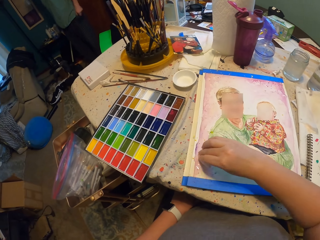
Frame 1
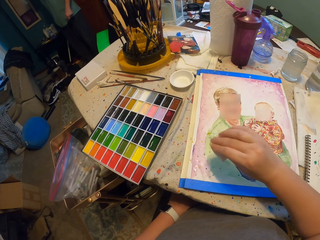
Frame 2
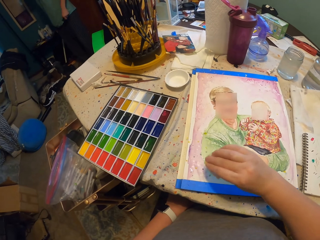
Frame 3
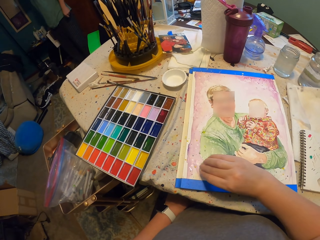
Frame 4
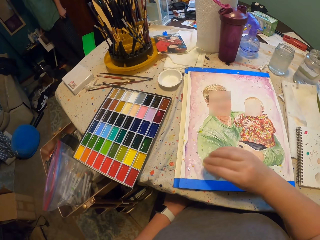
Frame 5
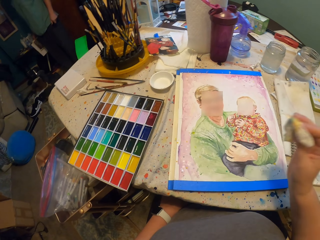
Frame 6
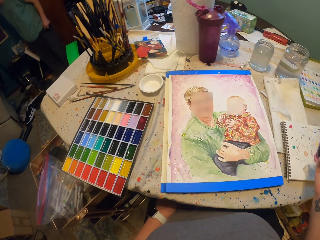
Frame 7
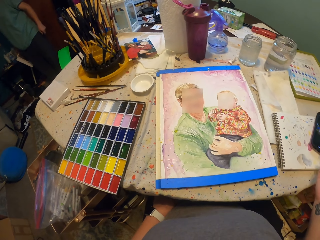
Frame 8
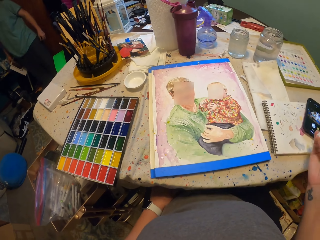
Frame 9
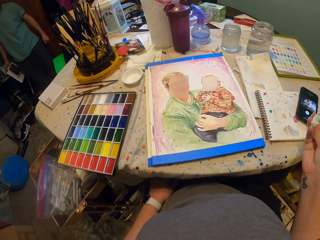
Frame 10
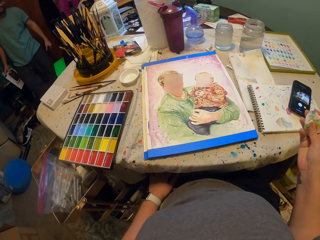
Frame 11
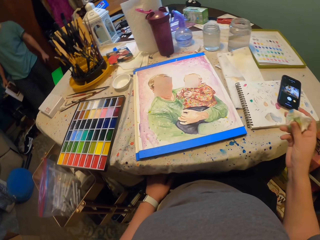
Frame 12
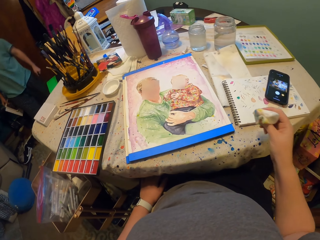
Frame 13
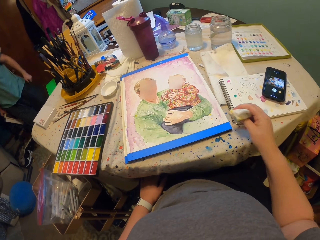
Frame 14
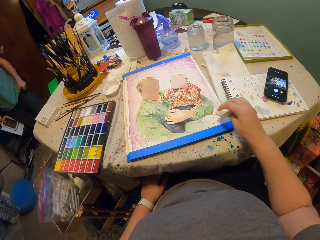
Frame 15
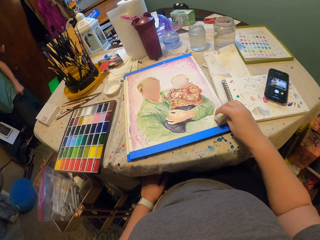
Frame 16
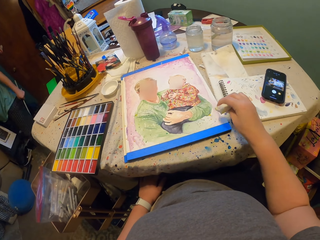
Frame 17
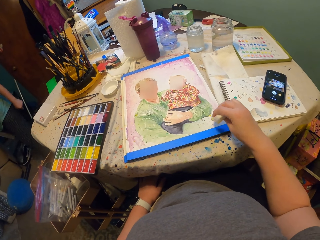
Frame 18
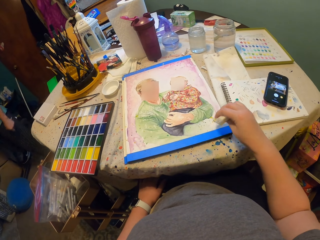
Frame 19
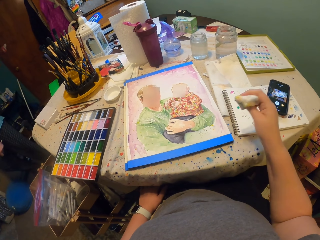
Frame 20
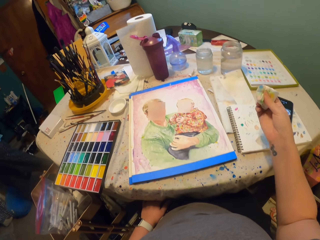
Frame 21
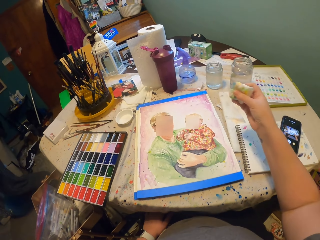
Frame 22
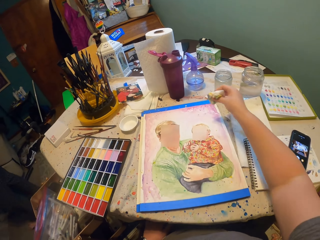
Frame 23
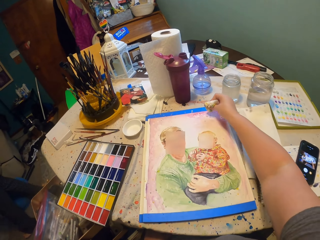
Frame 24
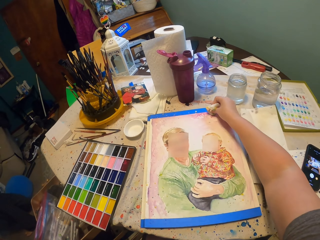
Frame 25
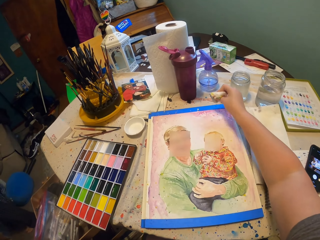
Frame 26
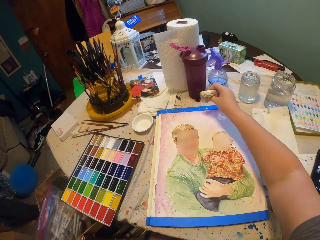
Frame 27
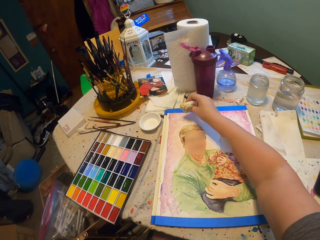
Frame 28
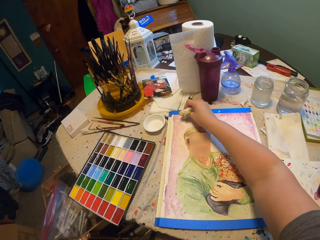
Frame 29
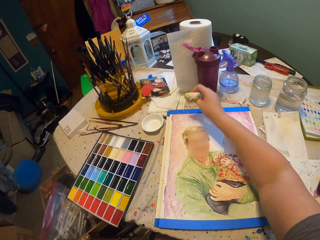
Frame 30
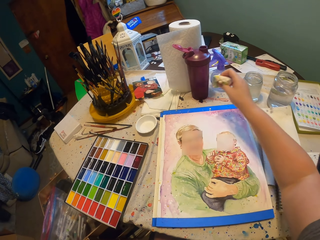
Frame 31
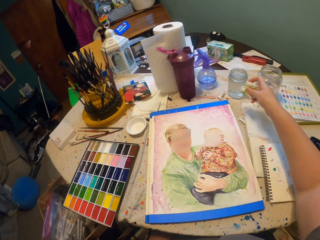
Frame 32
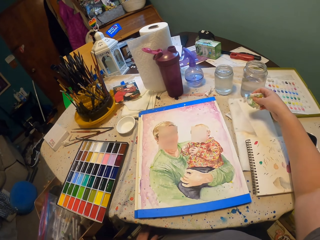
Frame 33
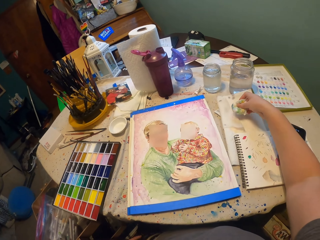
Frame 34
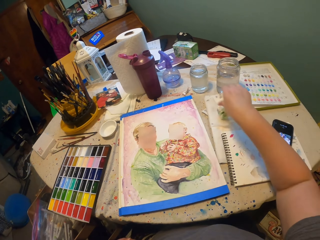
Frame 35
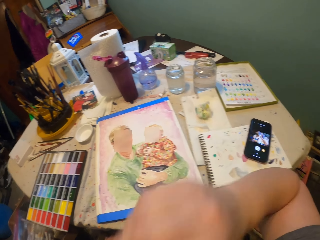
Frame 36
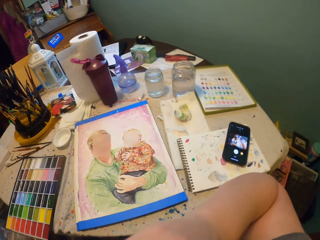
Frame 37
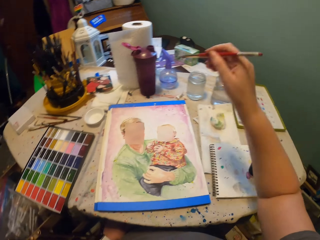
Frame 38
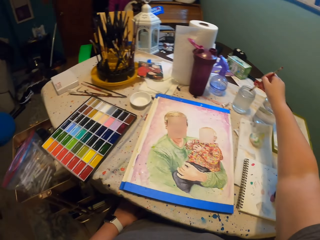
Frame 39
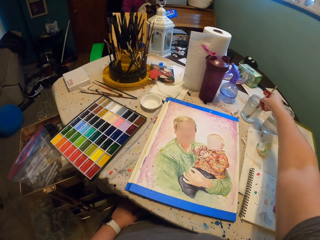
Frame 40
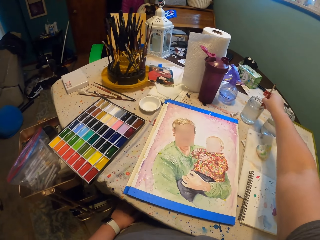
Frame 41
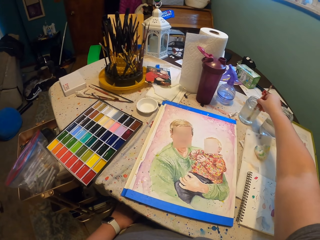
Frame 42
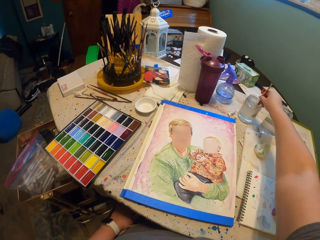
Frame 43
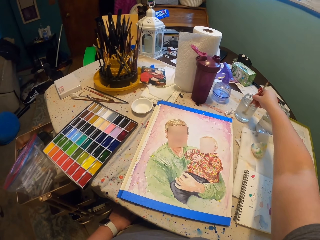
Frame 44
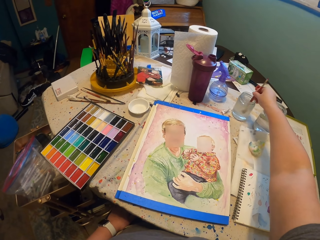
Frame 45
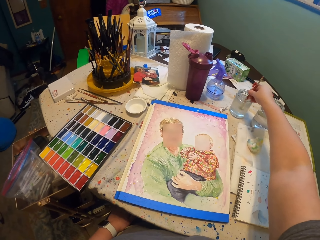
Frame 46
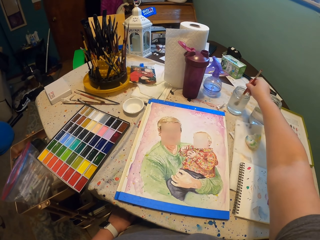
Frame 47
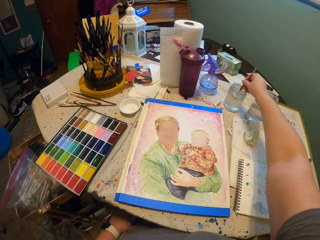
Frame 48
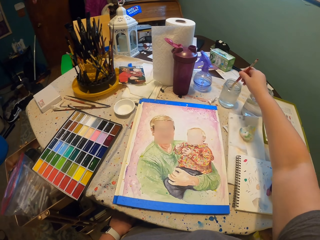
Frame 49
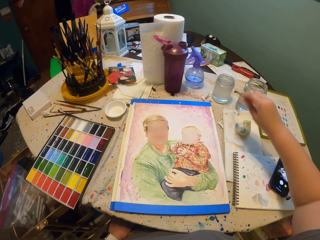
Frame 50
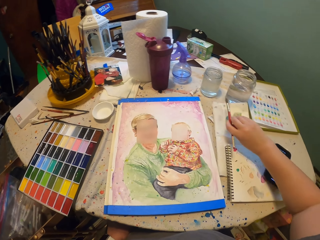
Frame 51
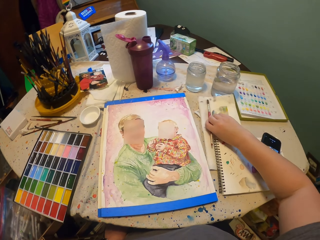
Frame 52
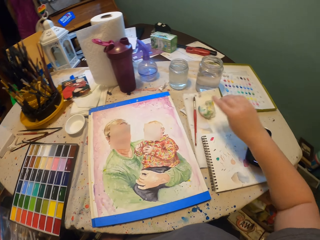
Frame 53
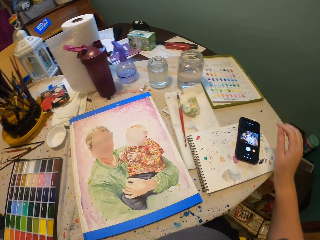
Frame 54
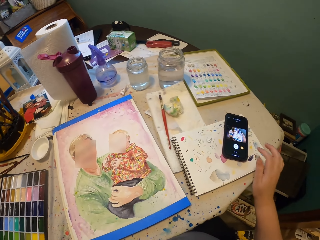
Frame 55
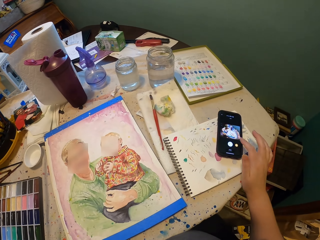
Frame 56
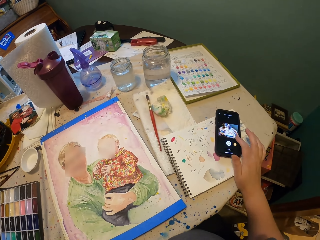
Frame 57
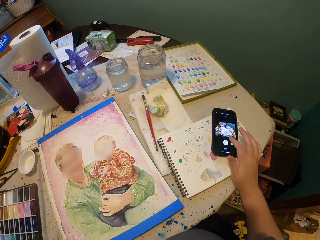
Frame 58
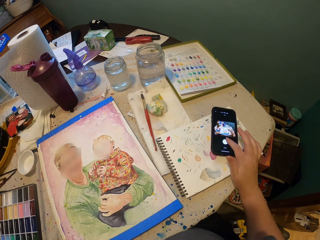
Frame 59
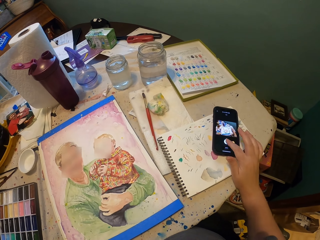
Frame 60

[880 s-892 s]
The camera wearer wipes the paint. They pat the wall art. They hold the paper. They wipe the paint. A person walks in the room. The camera wearer puts the paper down. They dip the painting pen in the water. They put the painting pen down on a paper.
